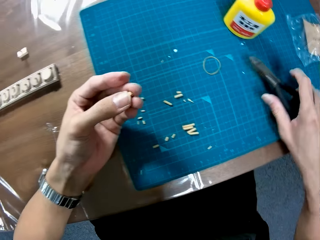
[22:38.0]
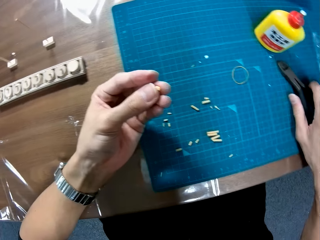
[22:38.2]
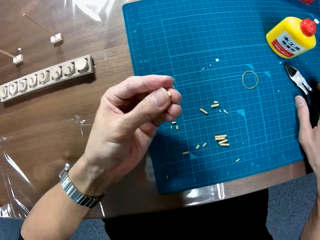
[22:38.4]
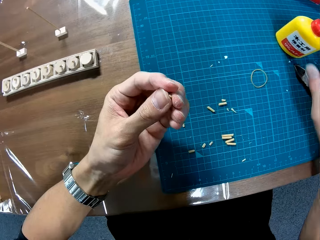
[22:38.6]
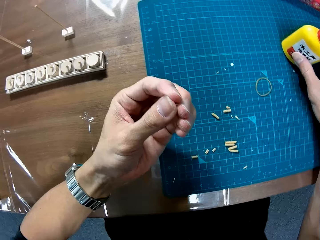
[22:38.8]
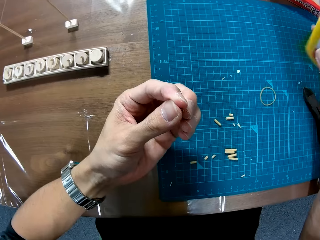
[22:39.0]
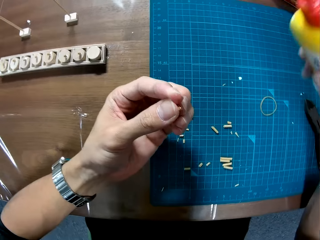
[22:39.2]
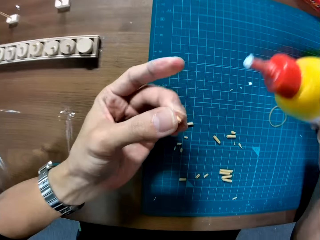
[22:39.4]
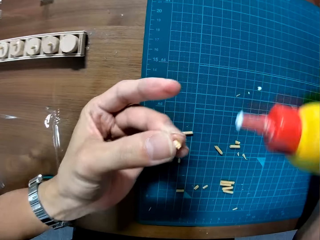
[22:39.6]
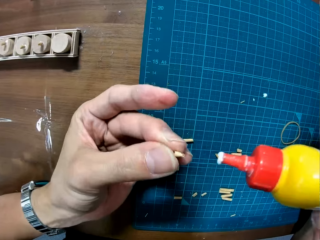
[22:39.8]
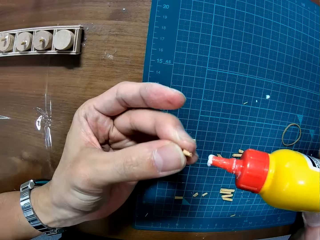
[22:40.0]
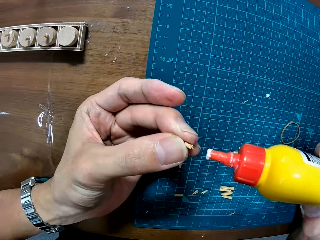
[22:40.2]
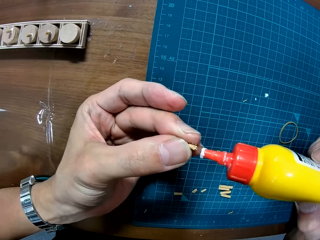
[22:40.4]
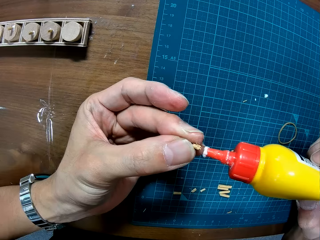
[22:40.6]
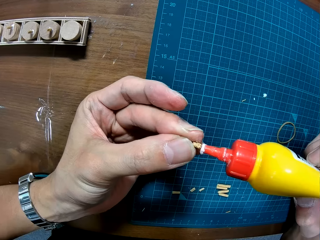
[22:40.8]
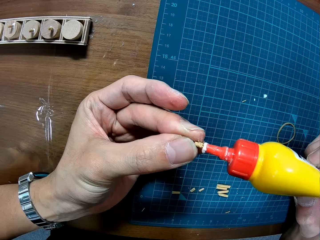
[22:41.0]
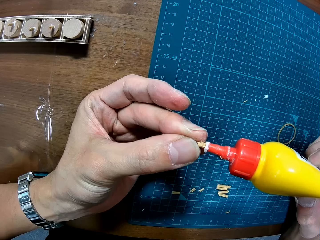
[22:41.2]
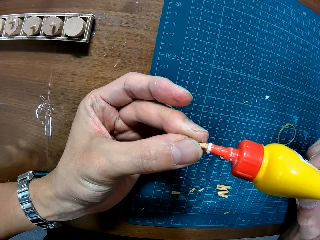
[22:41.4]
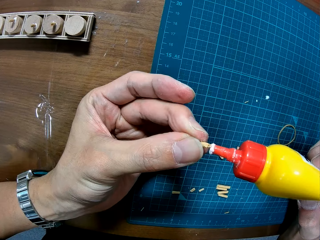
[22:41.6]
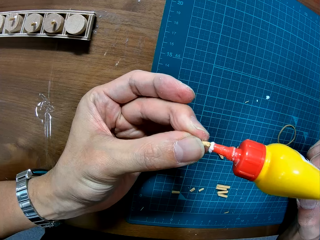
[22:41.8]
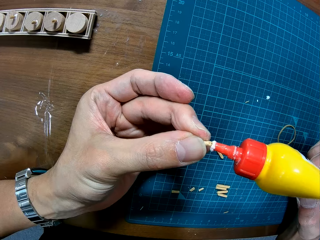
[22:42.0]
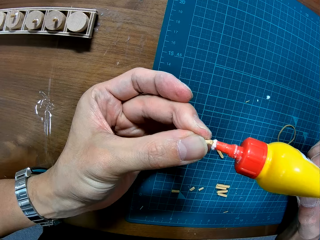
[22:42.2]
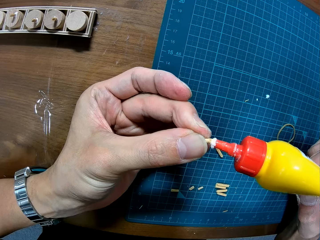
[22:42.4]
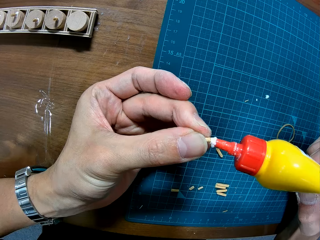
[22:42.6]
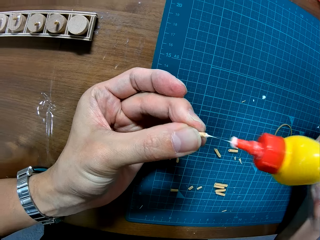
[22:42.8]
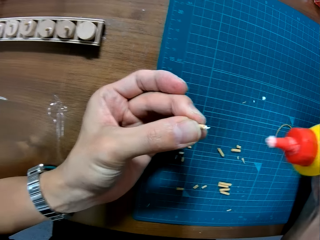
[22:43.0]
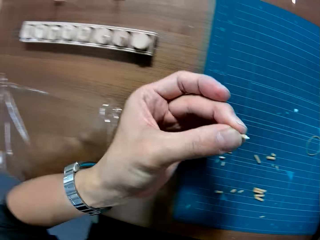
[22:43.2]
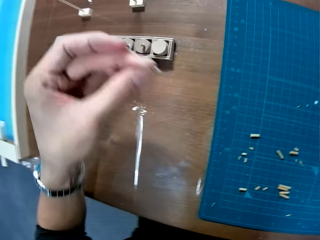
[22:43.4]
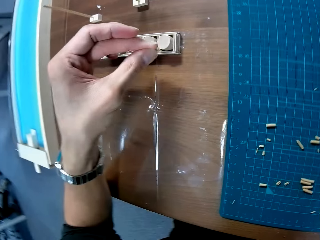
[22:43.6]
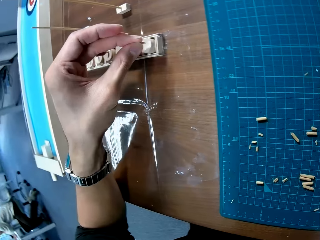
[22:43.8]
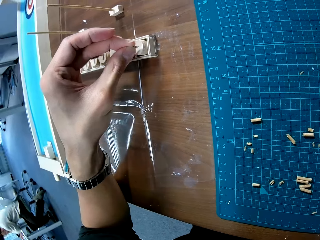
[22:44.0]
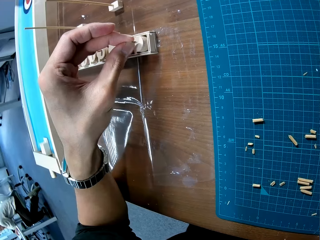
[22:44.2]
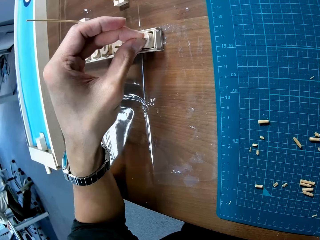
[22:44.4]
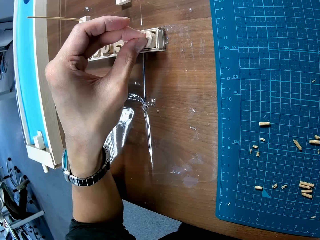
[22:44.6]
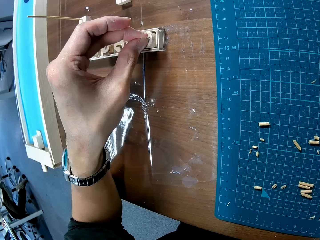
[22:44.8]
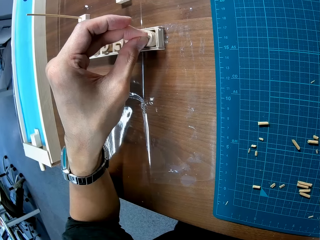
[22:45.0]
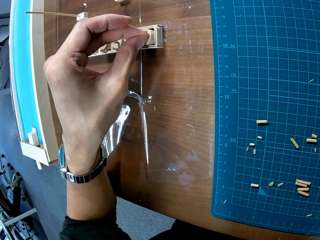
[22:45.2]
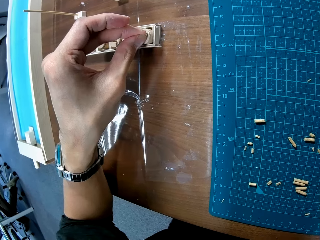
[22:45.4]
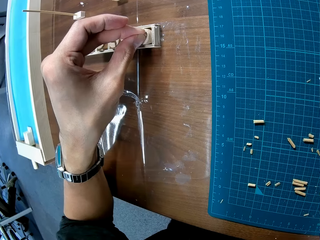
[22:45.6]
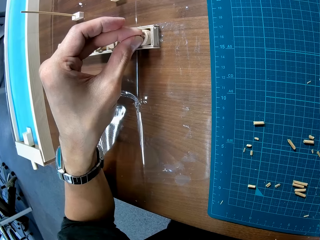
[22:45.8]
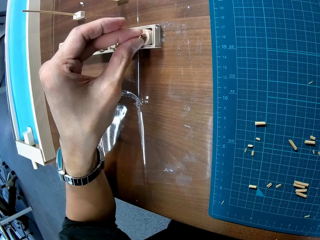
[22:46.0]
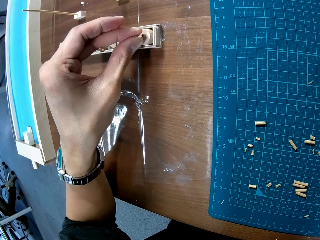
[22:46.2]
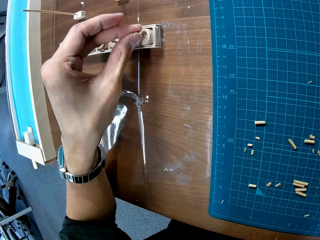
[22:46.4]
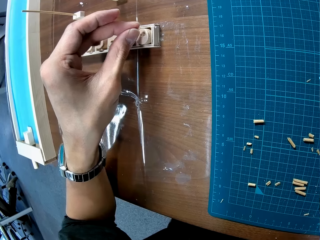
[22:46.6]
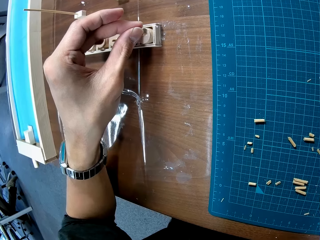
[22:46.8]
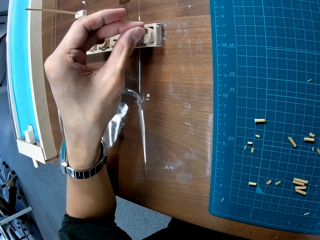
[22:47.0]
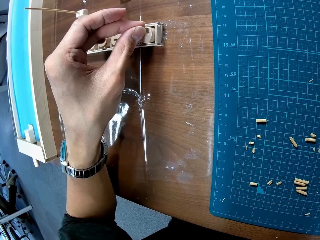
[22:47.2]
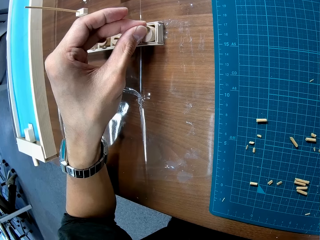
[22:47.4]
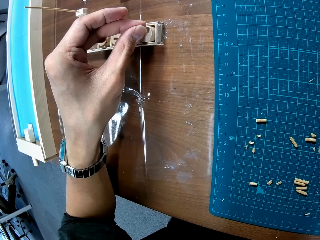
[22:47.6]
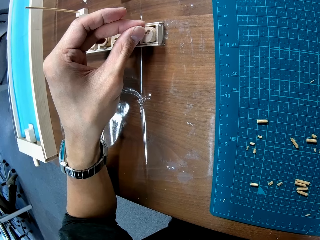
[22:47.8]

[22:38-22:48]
The camera wearer places the pliers on the mat. They pick up the glue. They hold the glue. They apply glue on the stick. They stick the stick on the wood plug.

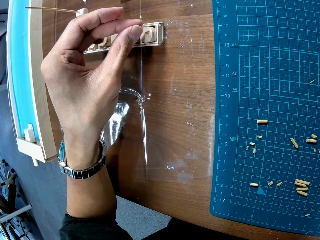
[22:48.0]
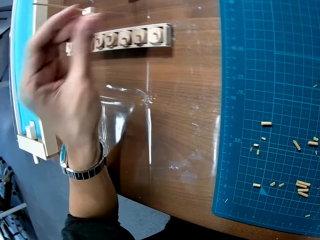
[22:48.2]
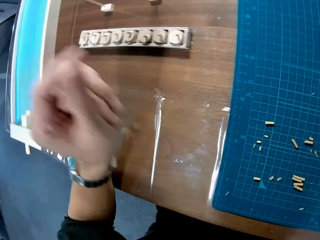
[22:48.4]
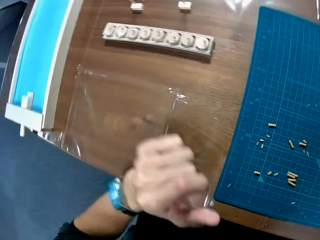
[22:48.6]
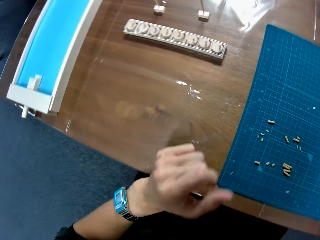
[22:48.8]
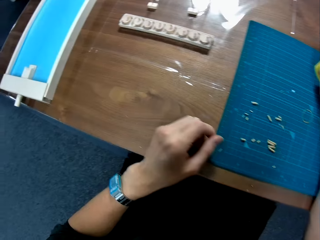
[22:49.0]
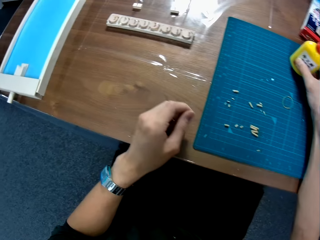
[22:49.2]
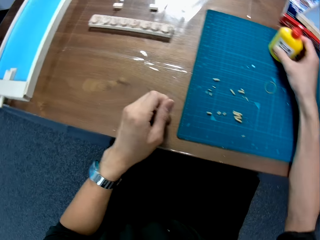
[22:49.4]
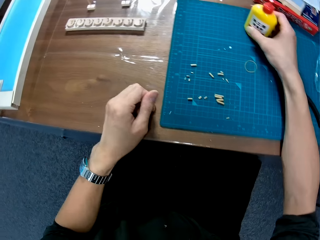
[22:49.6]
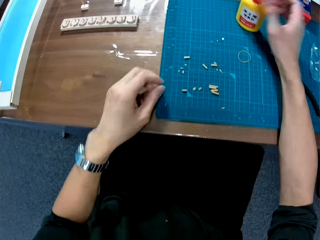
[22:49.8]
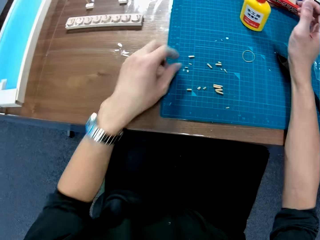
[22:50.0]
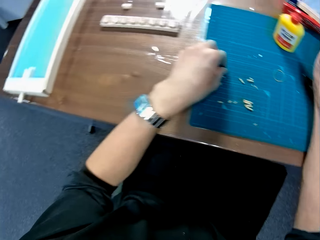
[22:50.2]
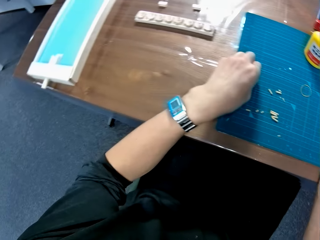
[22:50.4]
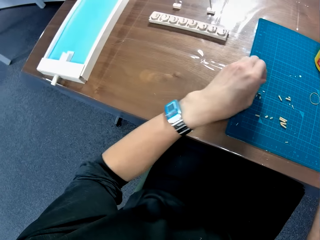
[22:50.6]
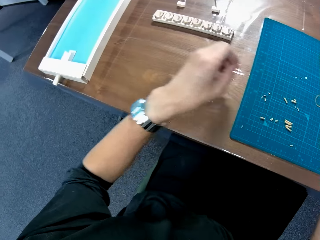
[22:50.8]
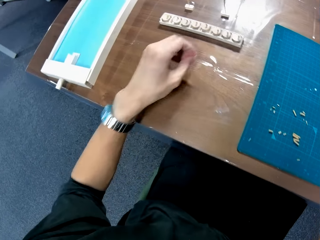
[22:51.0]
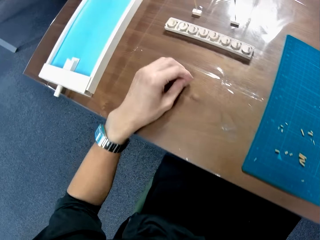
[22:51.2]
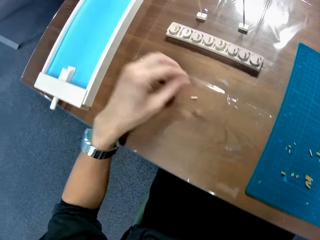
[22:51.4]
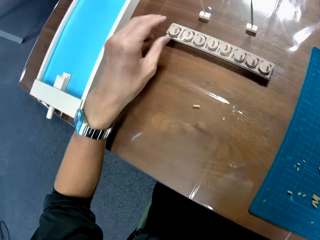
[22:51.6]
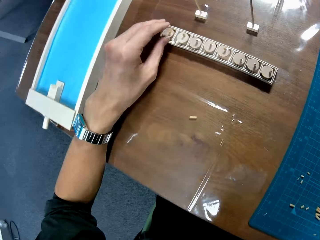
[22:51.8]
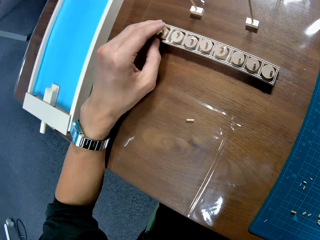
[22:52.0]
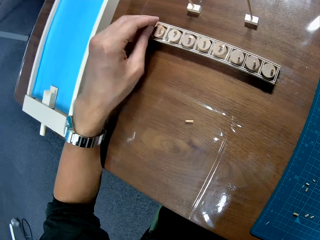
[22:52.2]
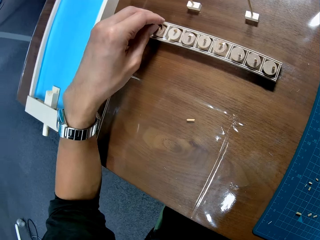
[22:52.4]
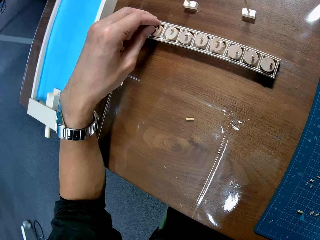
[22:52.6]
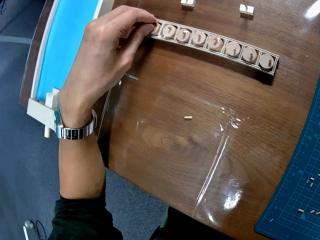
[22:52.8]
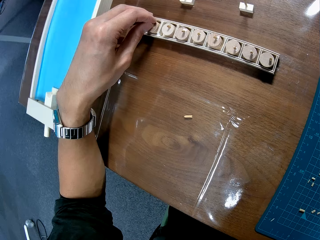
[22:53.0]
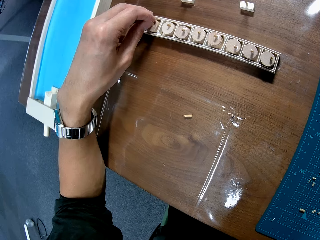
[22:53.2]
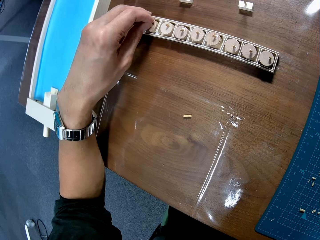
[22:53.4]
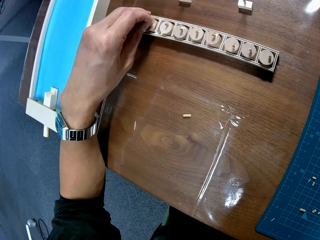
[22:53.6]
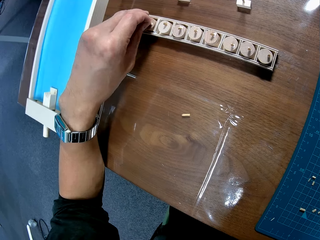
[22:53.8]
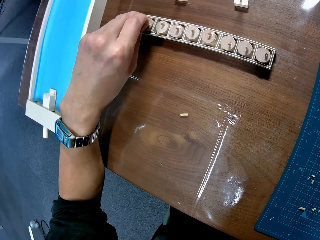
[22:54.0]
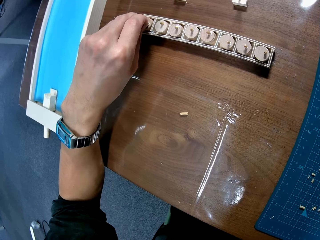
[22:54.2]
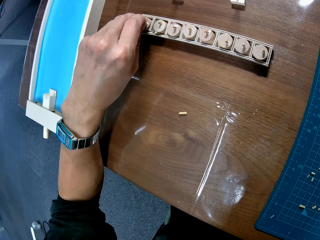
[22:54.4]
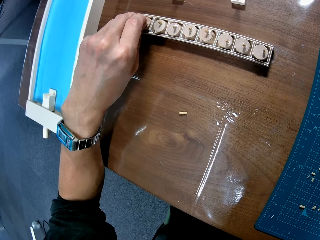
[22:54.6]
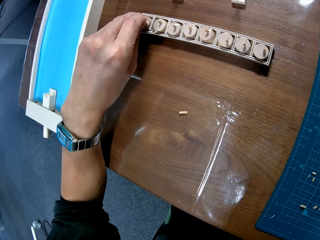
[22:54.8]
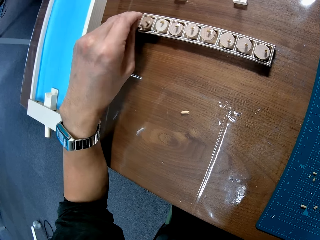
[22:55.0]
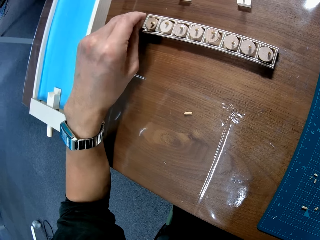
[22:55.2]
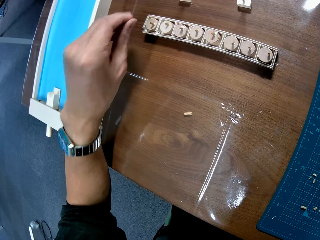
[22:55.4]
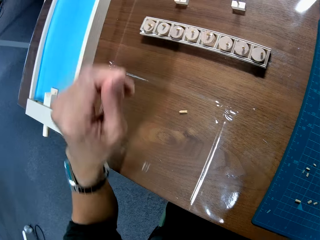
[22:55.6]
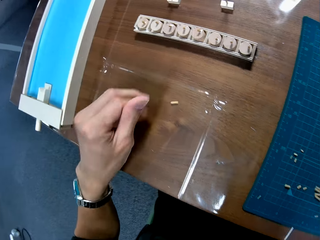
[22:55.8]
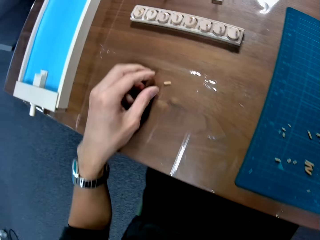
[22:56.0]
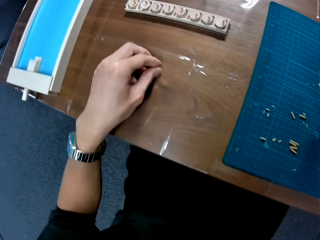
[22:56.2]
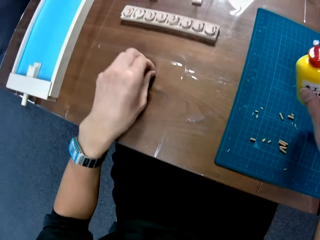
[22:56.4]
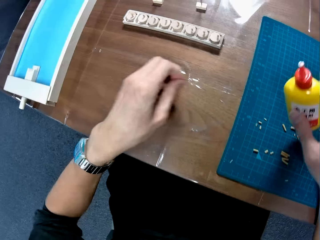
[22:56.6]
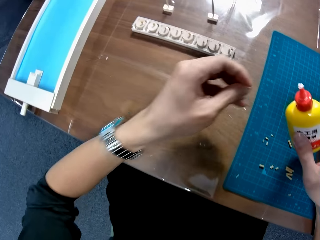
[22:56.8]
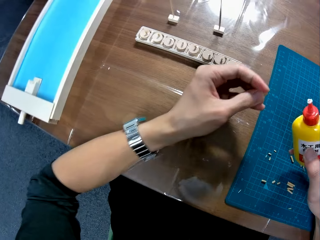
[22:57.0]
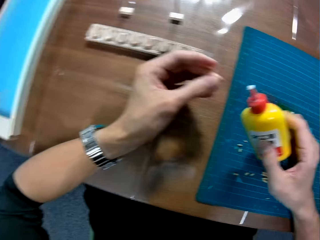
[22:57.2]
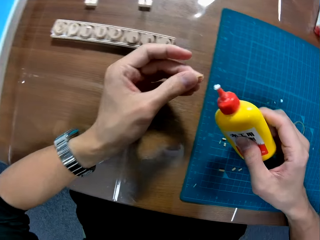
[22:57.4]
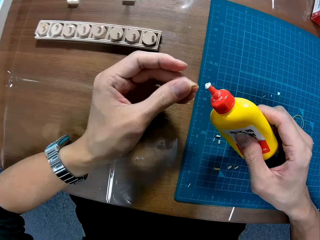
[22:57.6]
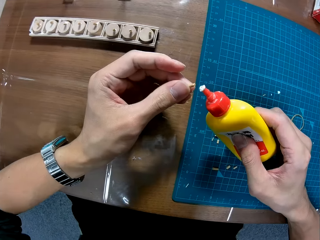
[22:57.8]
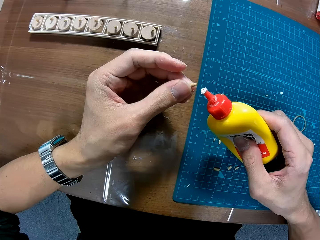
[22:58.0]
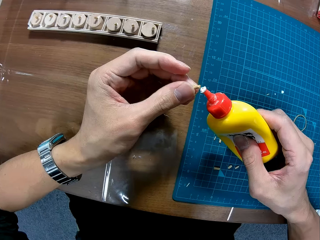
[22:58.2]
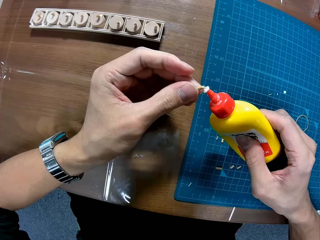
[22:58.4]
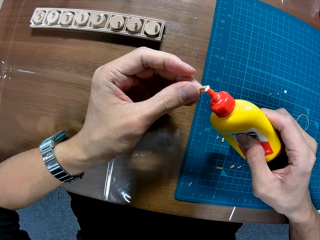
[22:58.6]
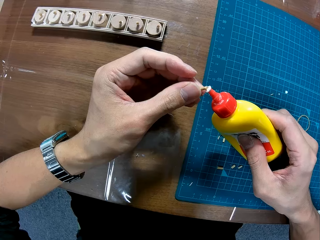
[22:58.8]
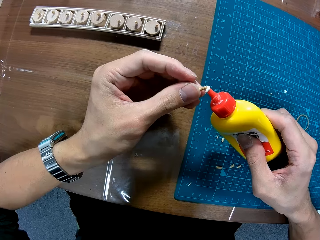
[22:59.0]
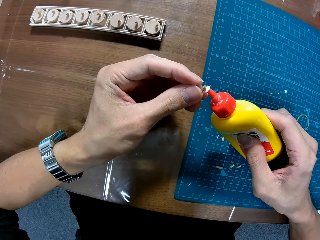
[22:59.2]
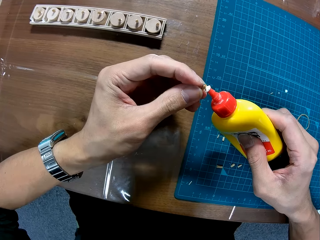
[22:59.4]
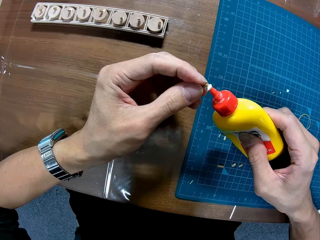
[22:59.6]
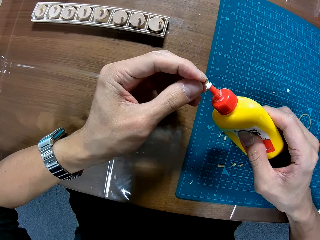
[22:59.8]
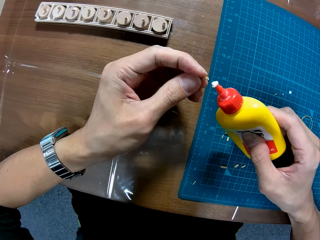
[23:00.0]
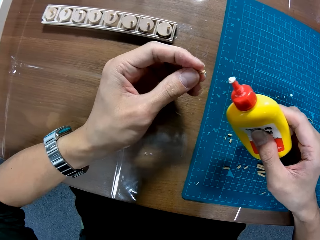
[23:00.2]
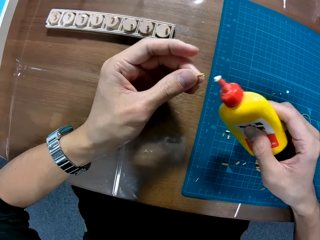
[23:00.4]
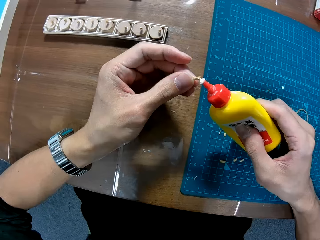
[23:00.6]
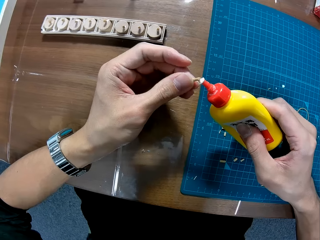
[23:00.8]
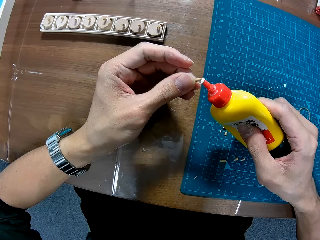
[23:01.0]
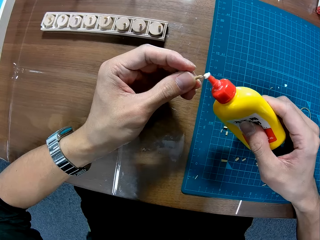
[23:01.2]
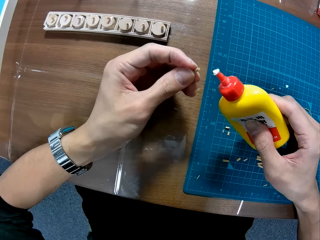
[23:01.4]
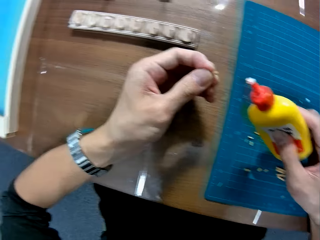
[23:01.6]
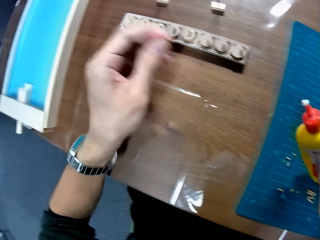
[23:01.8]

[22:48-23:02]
The camera wearer turns around. They put the glue container on the cutting mat. They pick up a piece of wood on the cutting mat. They put the piece of wood on the table. They pull another piece of wood from the wooden puck. They pick up the piece of wood on the table. They hold the glue. They apply glue to the piece of wood.
